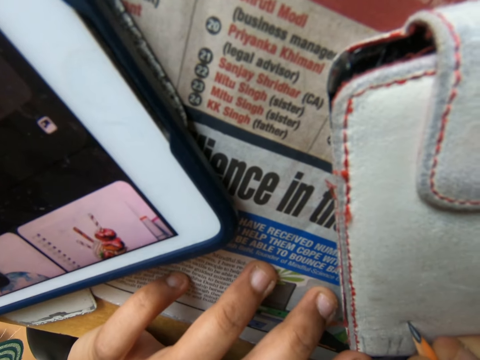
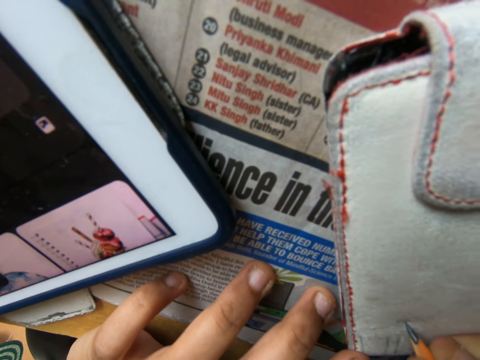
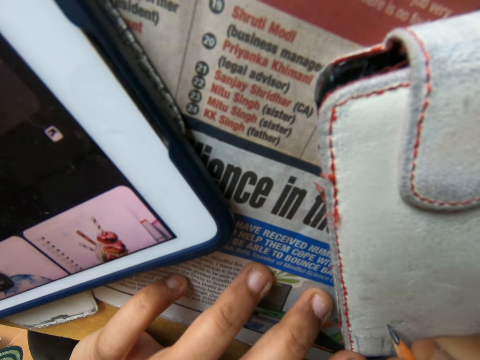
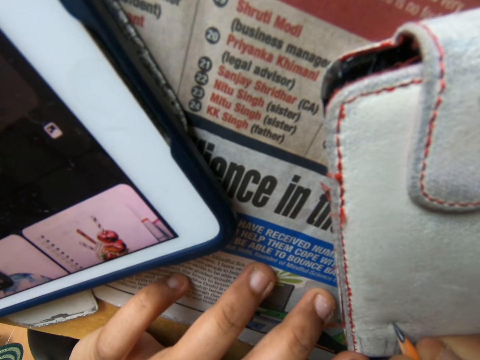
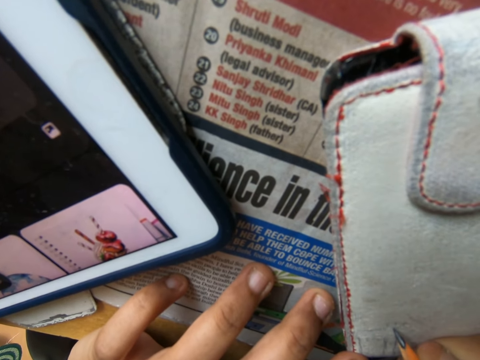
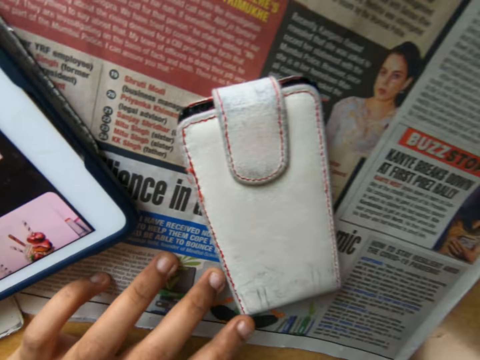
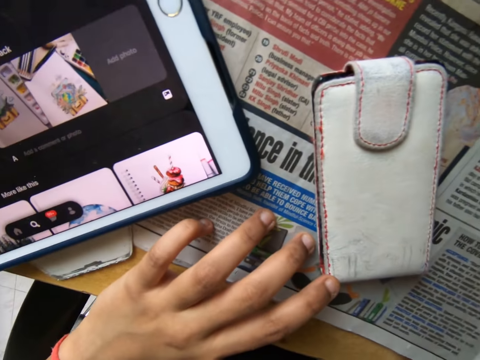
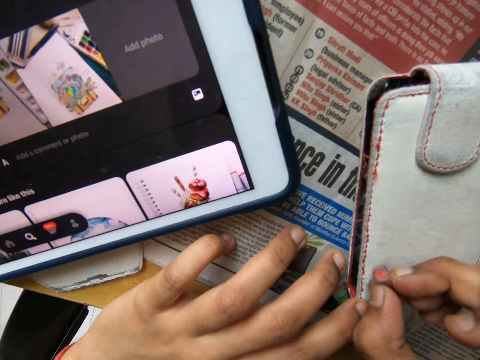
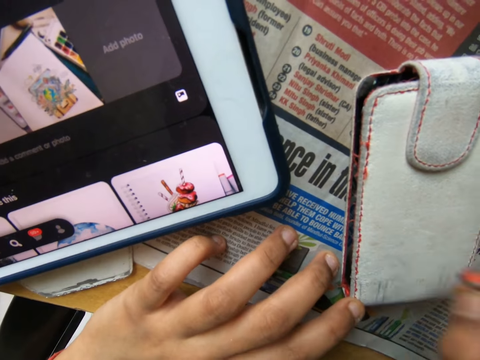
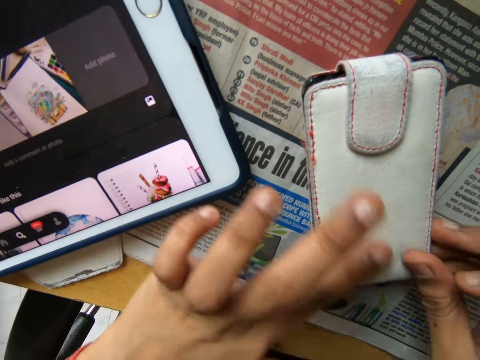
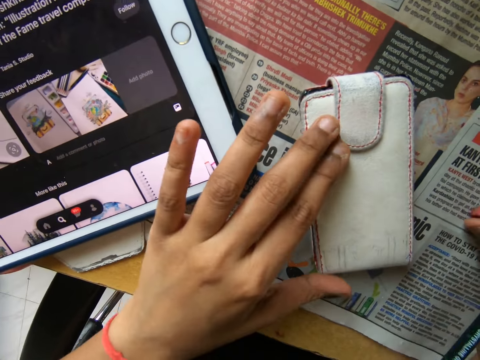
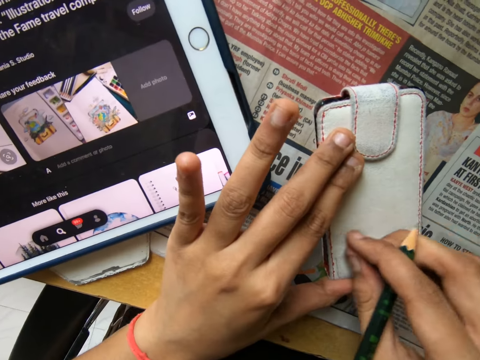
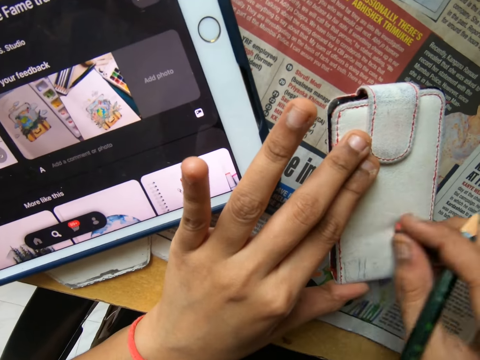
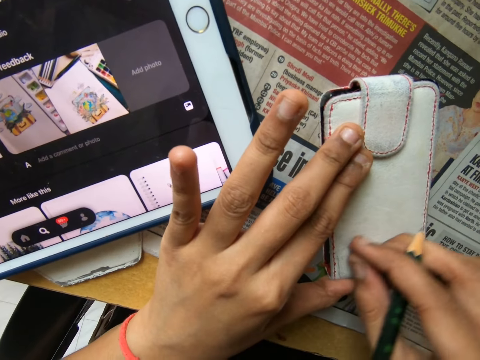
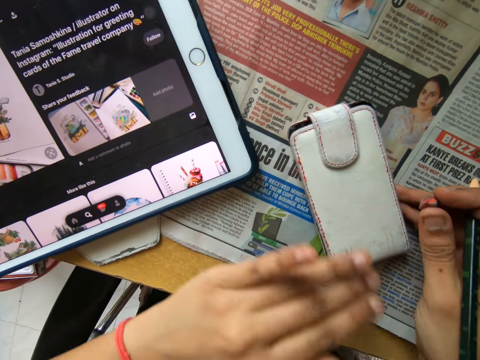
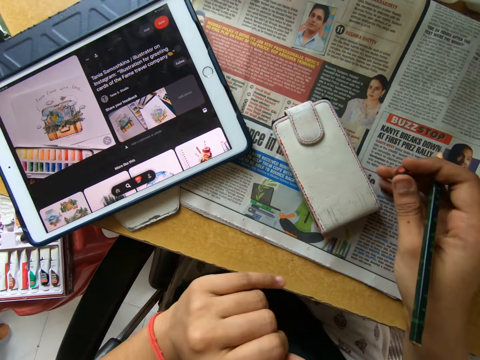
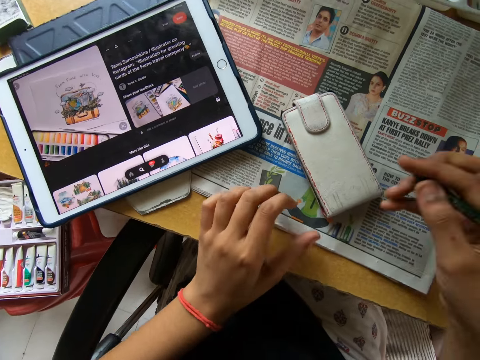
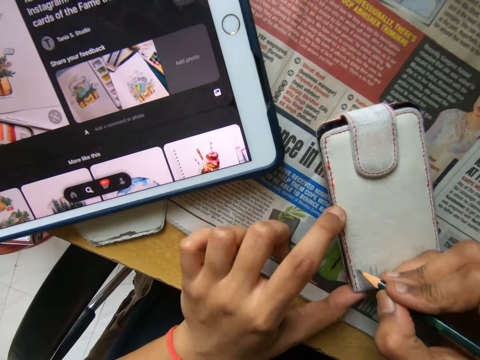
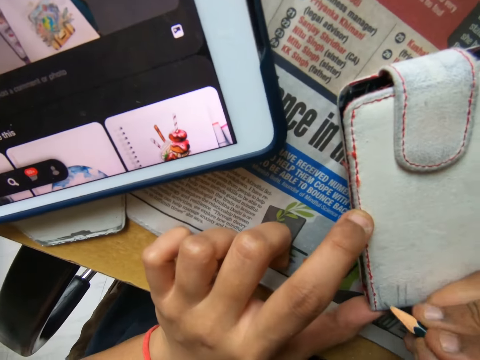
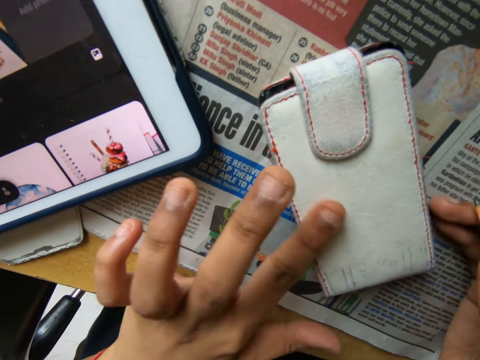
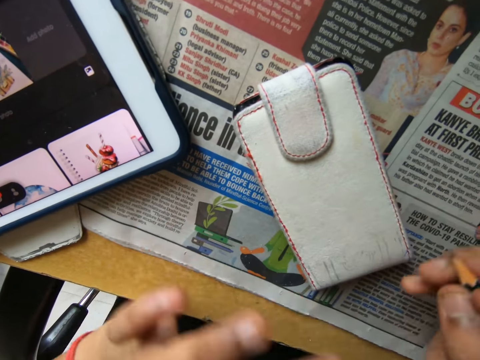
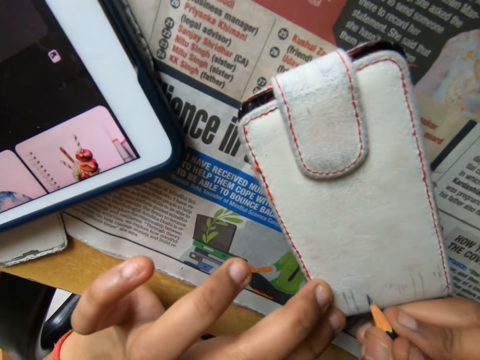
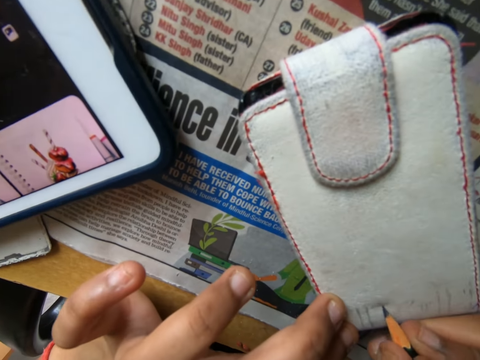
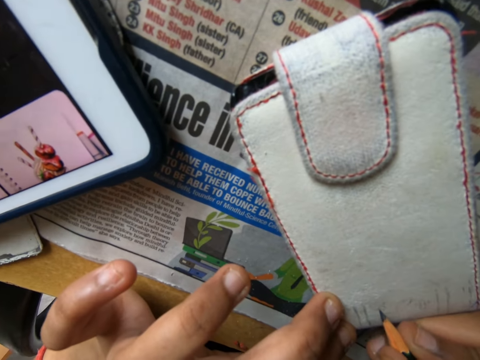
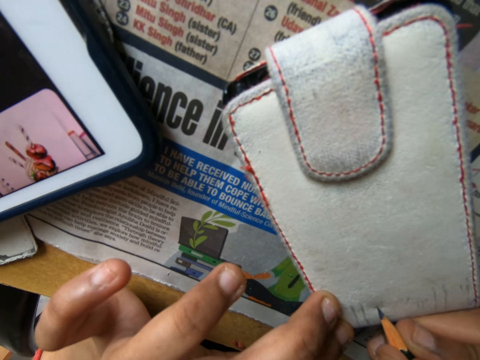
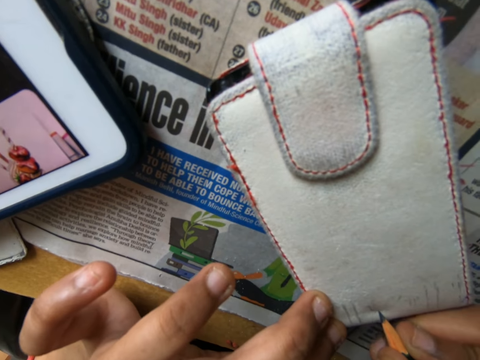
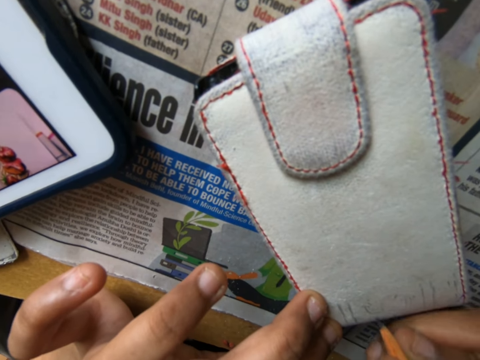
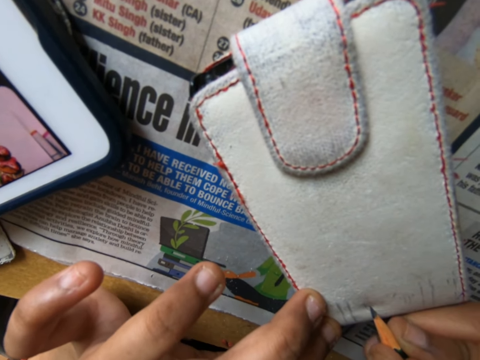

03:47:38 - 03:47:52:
The camera wearer pulls the pencil off the wallet or phone pouch. He picks the eraser from the table with his right hand. He cleans the drawing on the phone pouch with the eraser in his right hand. He wipes the wallet with his hand. He drops the eraser in his right hand on the table. He draws an image from the tablet on the table on the phone pouch on the table with the pencil in his right hand. He pulls the pencil off the wallet. He wipes the wallet with his hand. He draws the wallet with the pencil.

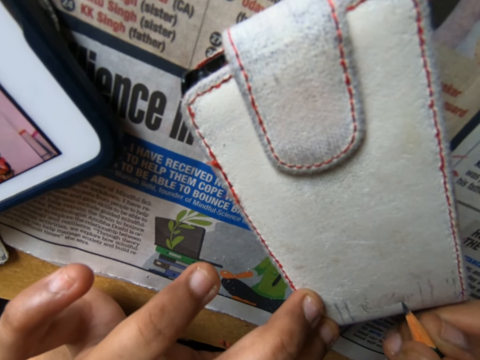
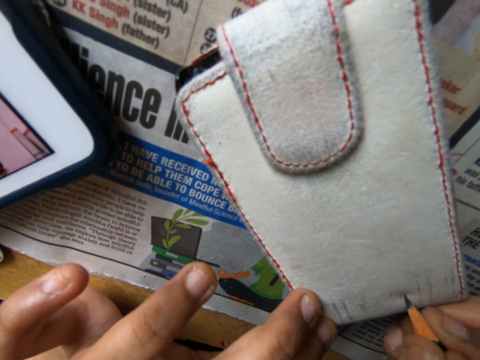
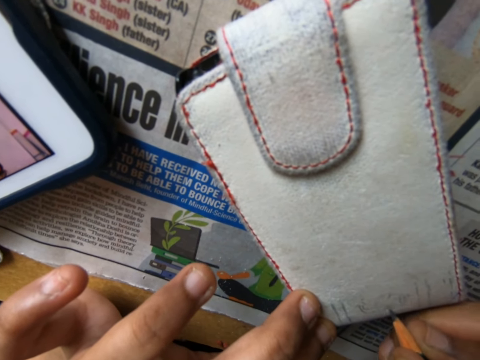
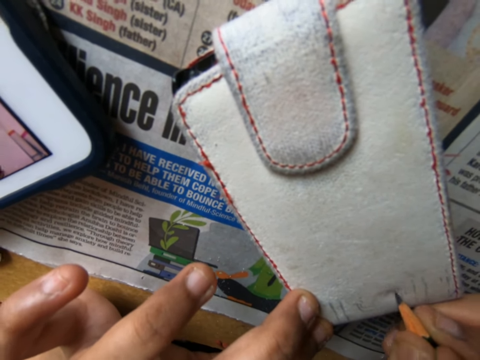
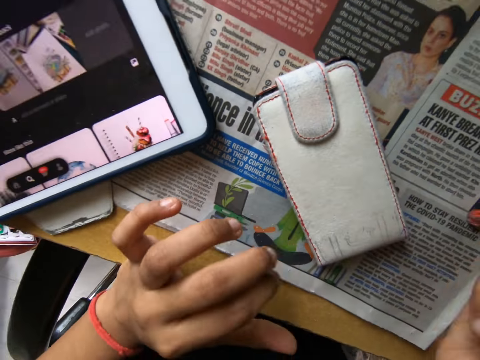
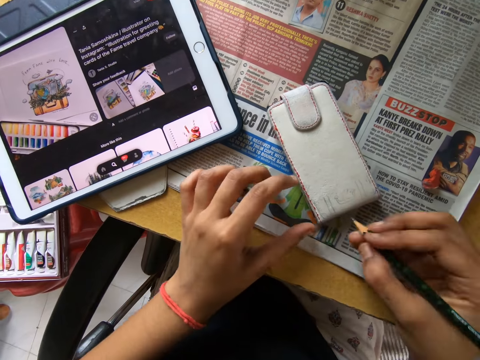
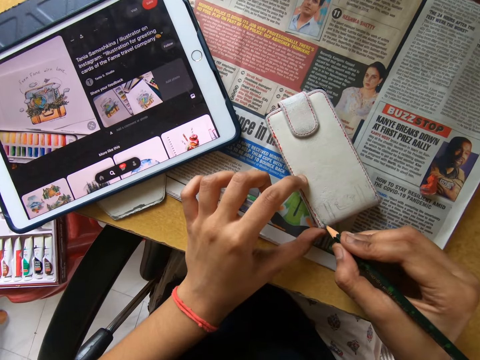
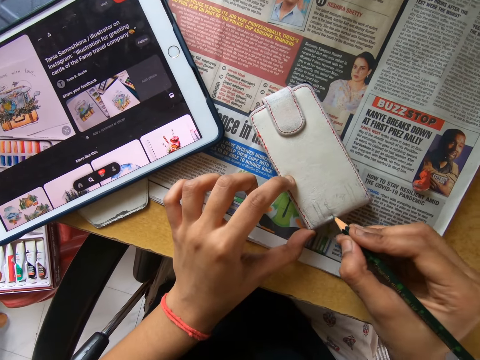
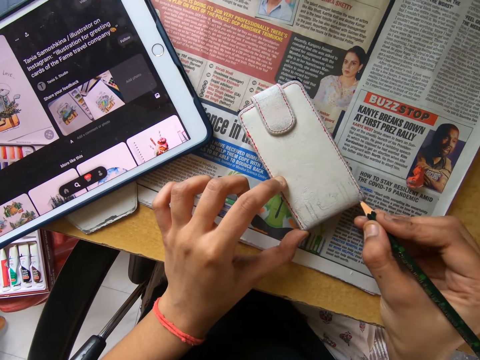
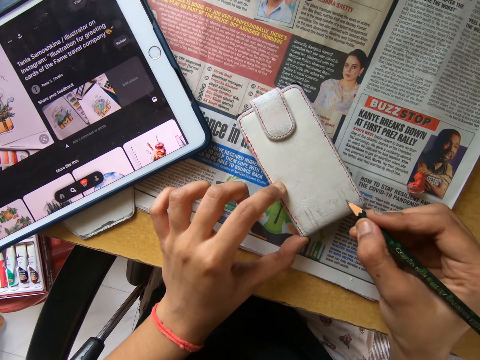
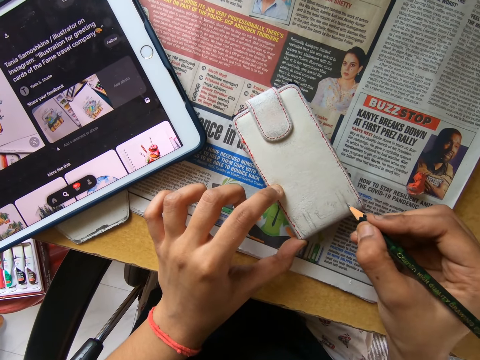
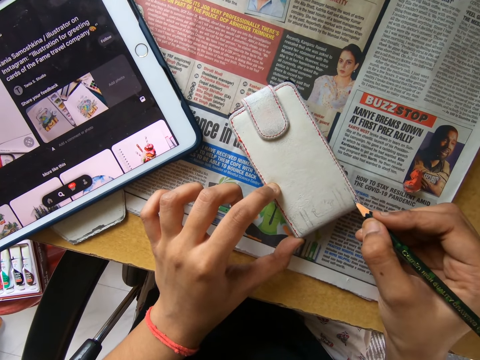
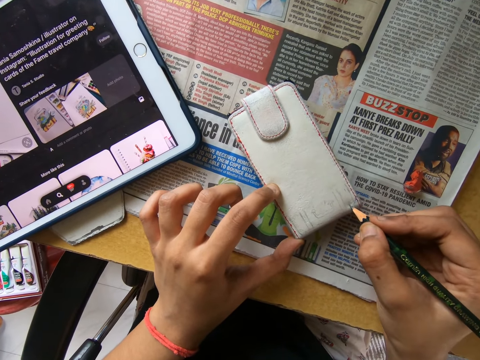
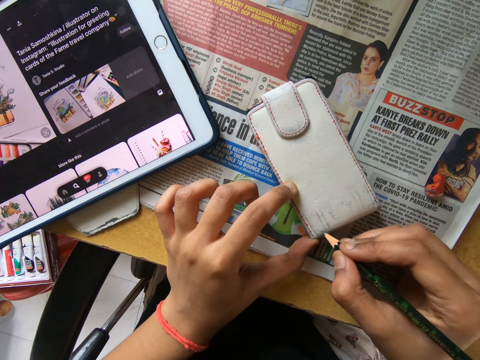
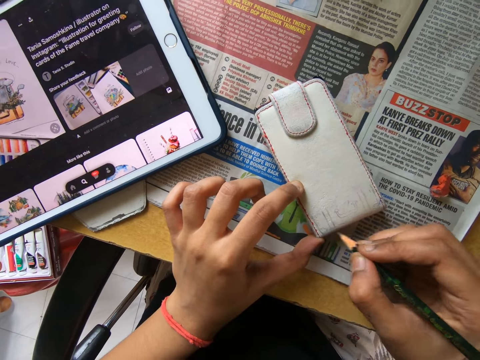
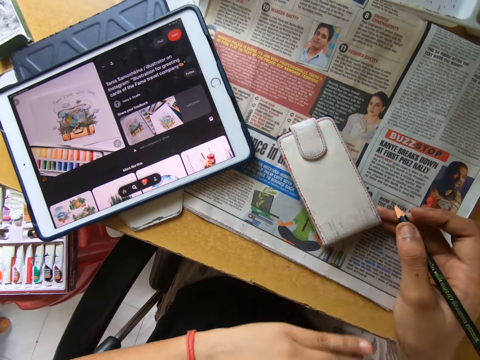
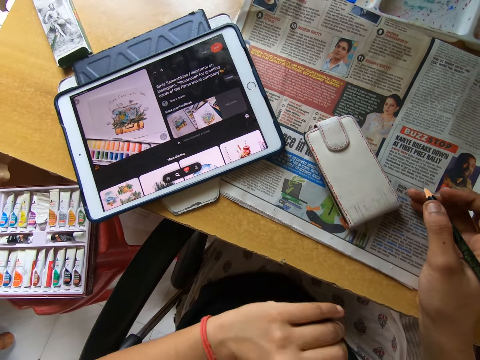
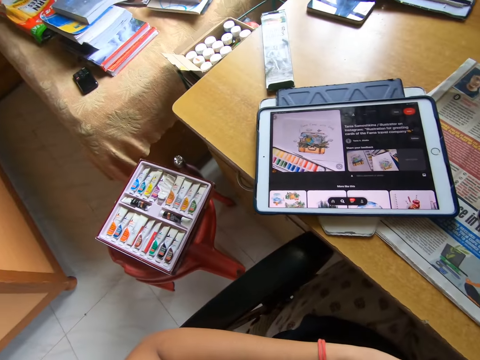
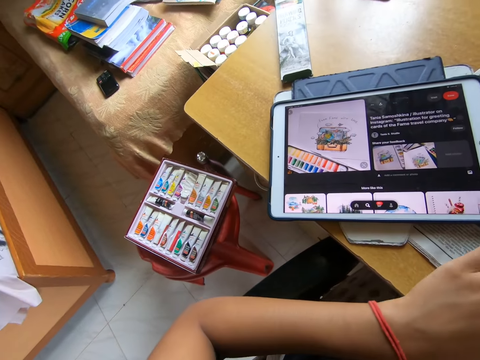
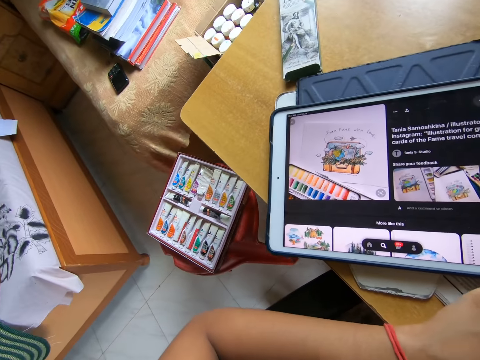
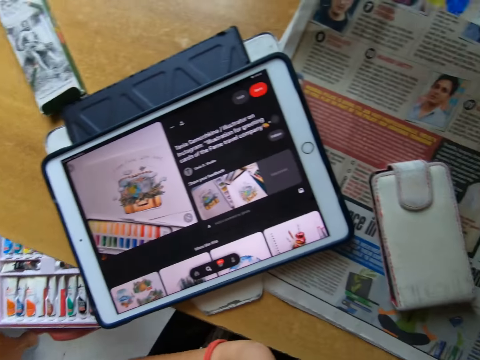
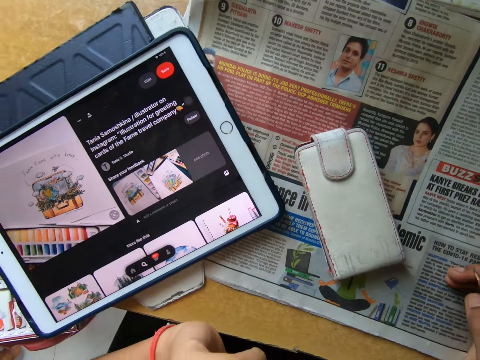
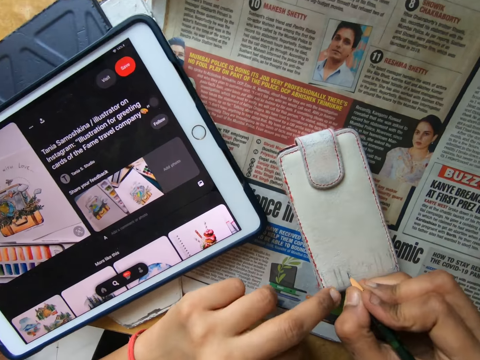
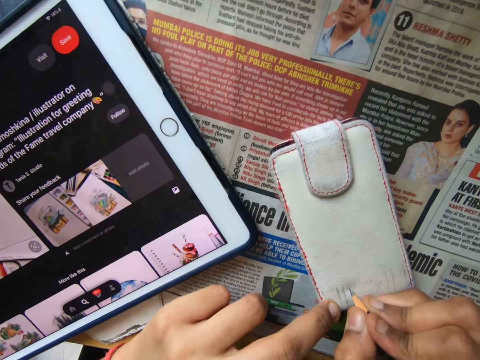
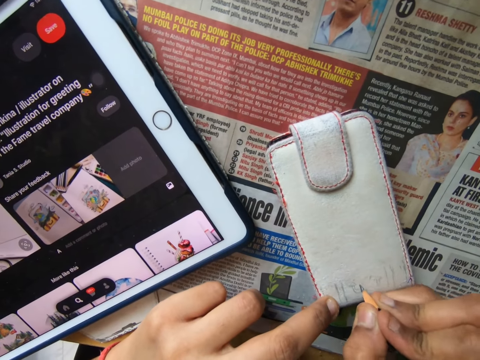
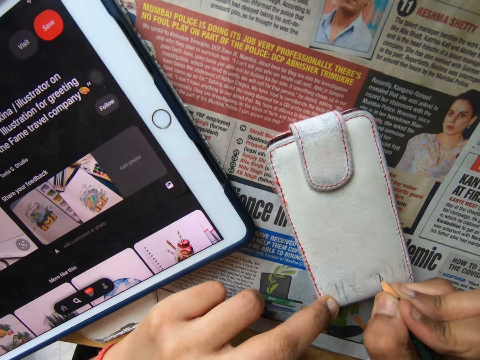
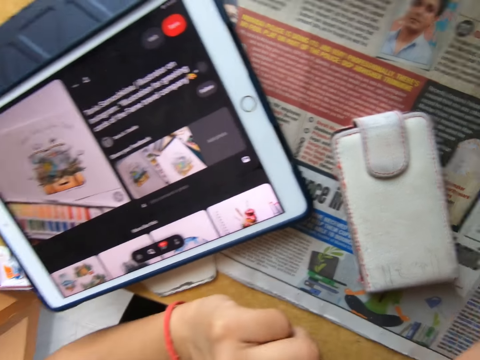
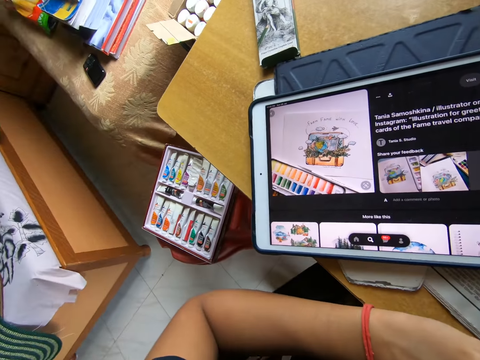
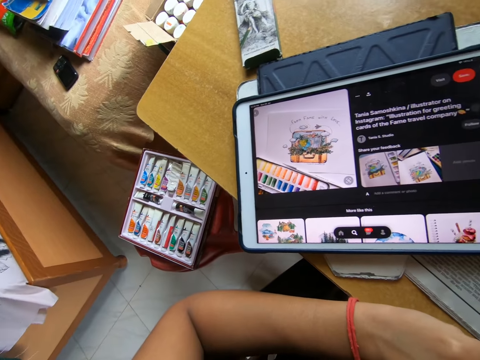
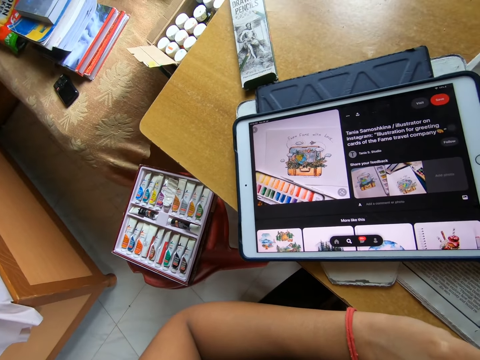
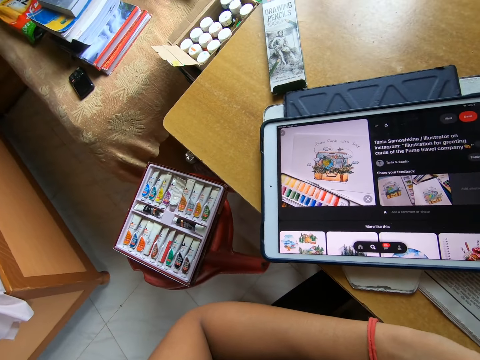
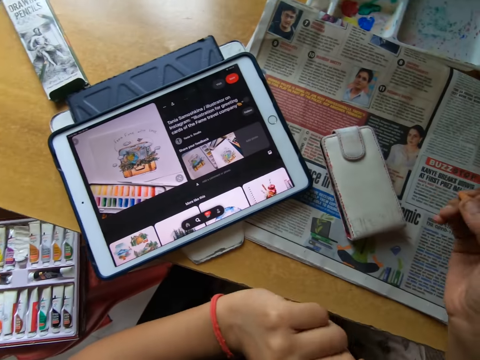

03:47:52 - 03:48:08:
The camera wearer pulls the pencil off the wallet. He draws the wallet with the pencil. He wipes the wallet with his hand. He looks at the tablet. He draws the wallet with the pencil. He looks at the tablet.
